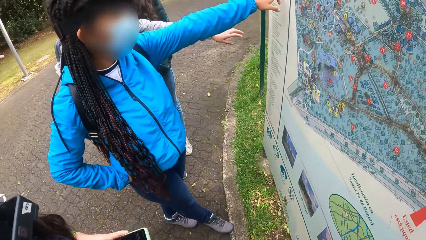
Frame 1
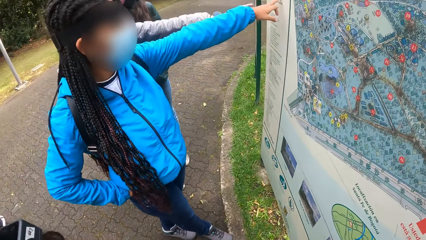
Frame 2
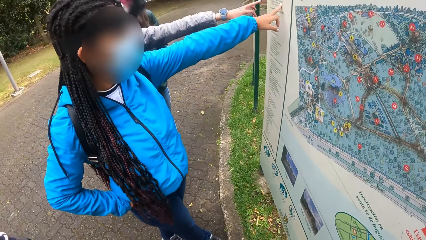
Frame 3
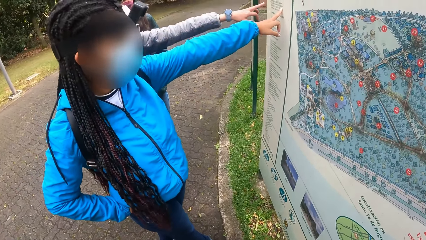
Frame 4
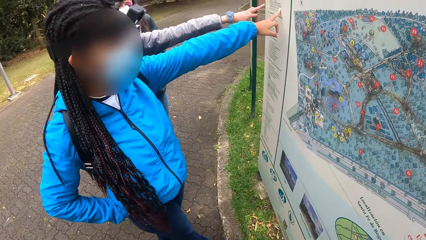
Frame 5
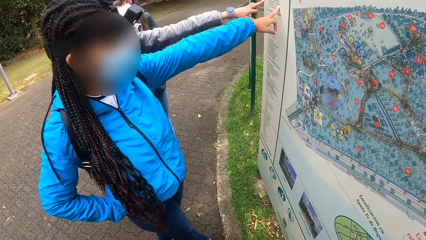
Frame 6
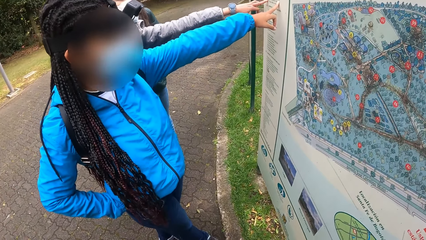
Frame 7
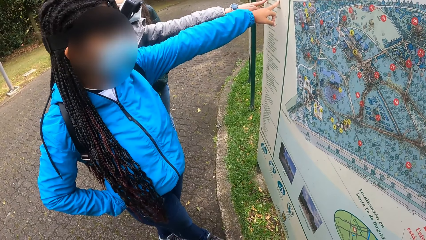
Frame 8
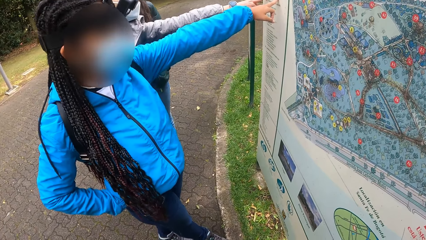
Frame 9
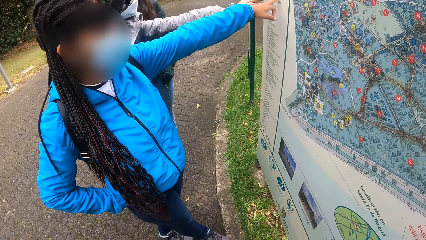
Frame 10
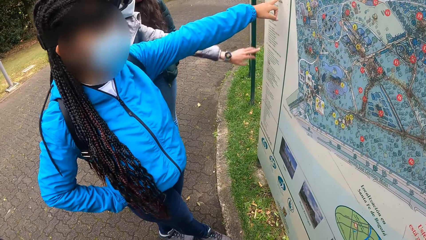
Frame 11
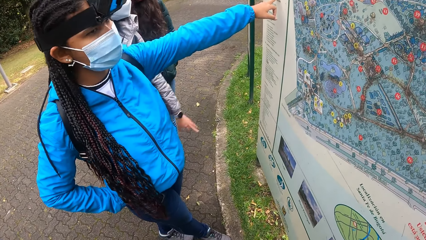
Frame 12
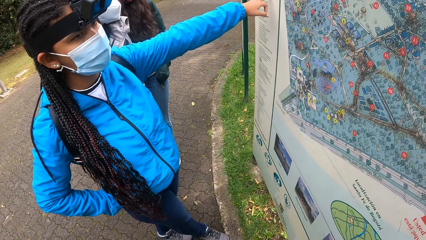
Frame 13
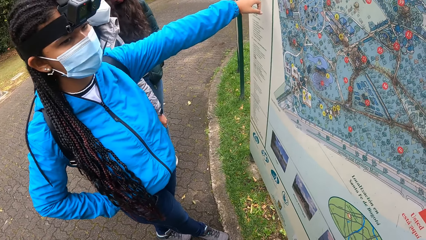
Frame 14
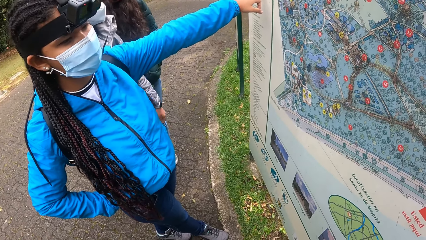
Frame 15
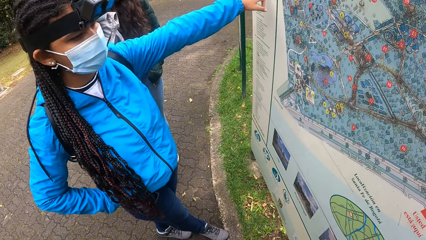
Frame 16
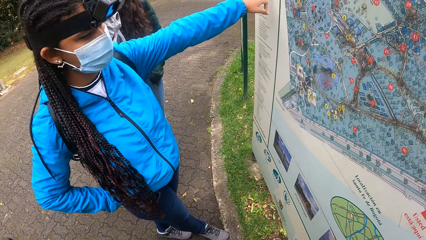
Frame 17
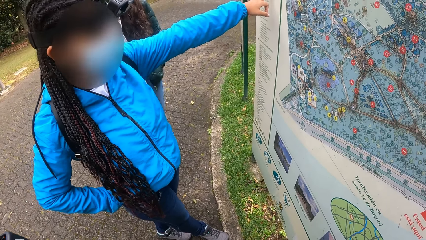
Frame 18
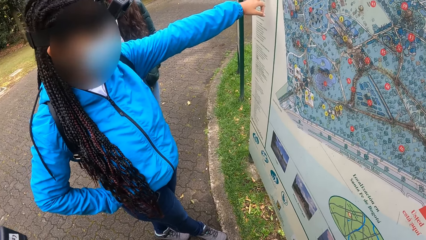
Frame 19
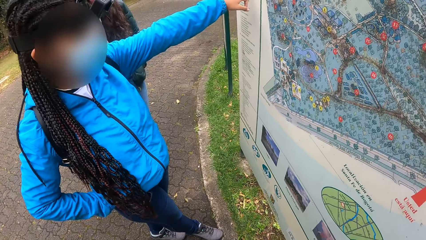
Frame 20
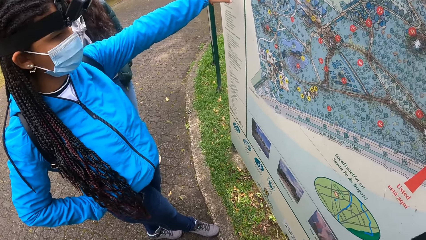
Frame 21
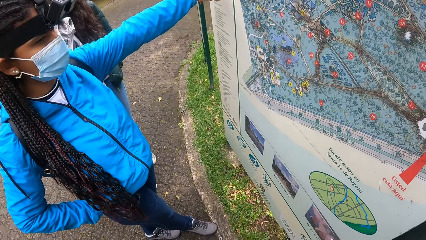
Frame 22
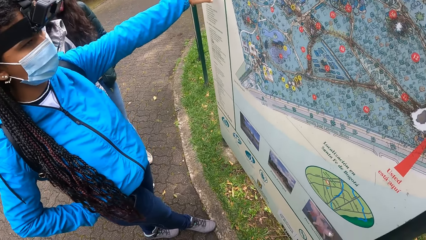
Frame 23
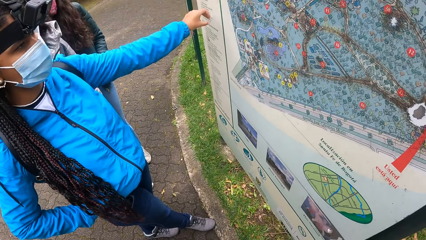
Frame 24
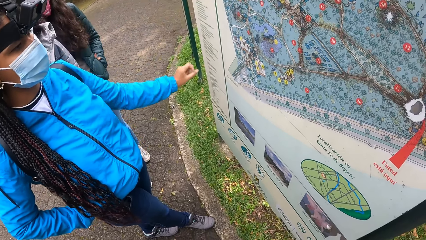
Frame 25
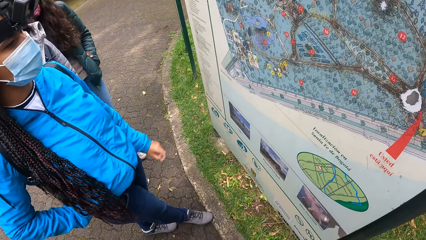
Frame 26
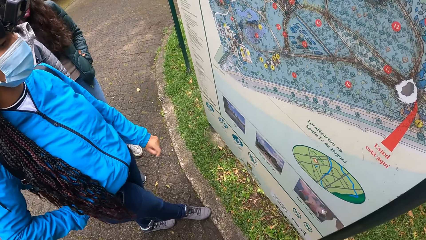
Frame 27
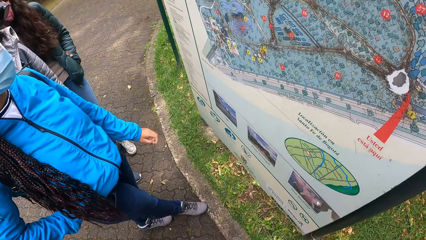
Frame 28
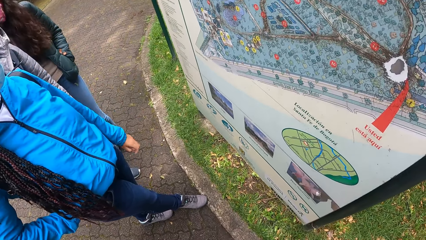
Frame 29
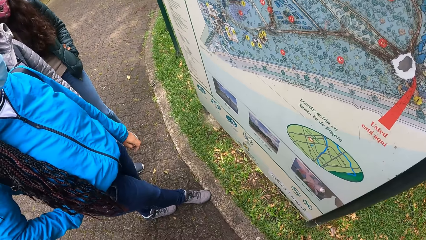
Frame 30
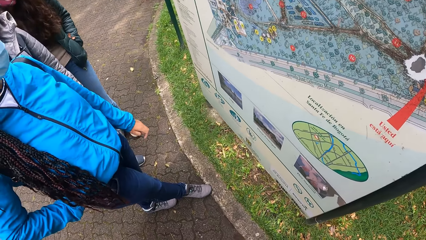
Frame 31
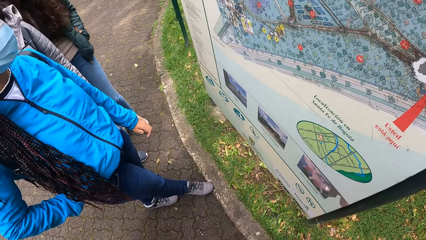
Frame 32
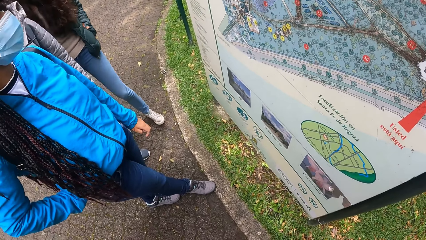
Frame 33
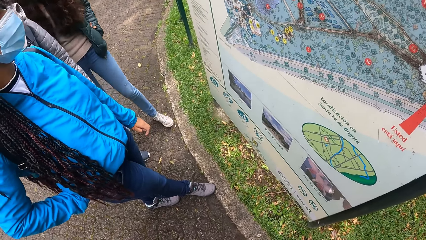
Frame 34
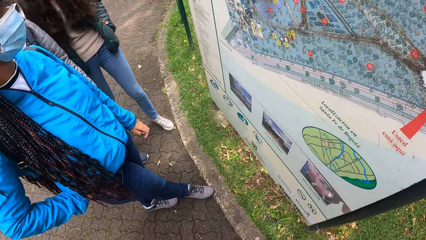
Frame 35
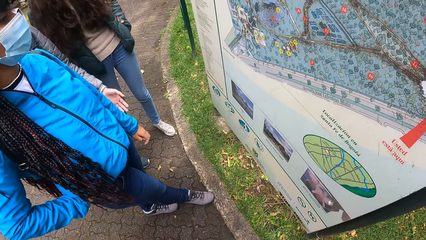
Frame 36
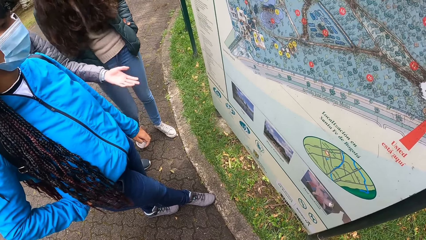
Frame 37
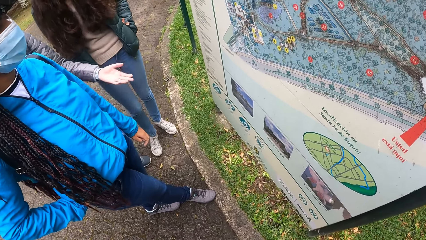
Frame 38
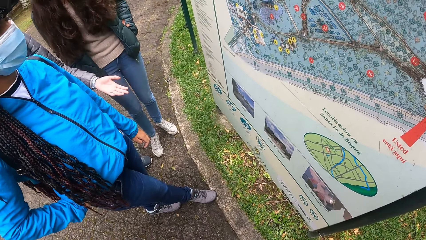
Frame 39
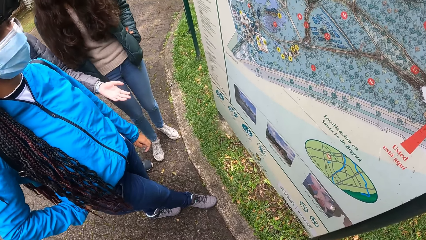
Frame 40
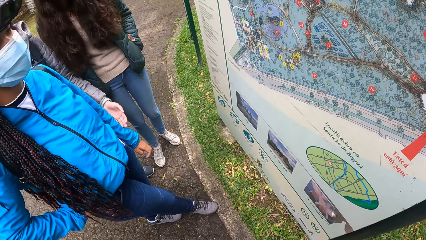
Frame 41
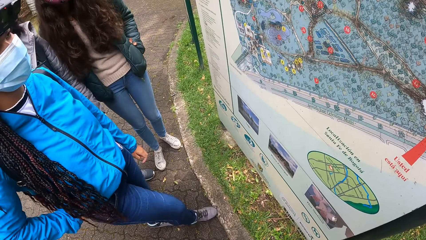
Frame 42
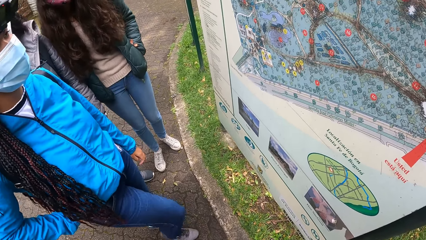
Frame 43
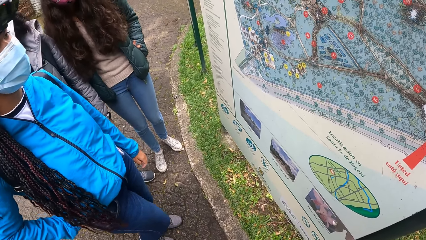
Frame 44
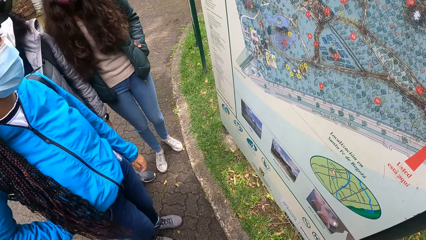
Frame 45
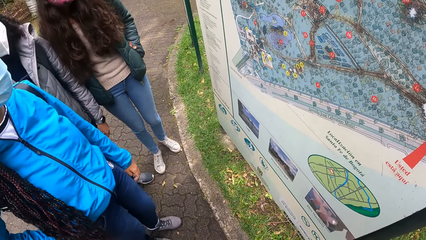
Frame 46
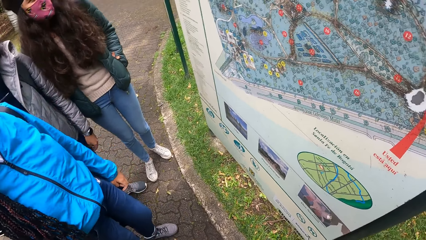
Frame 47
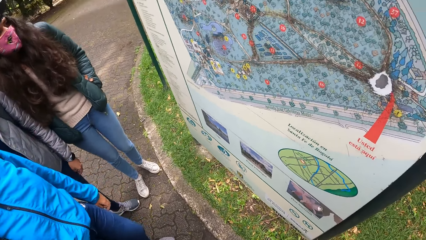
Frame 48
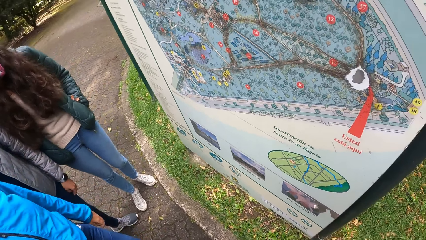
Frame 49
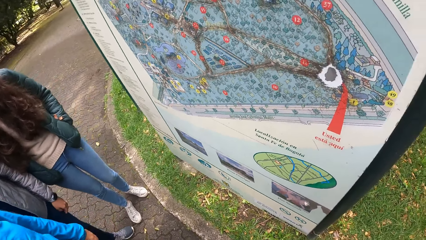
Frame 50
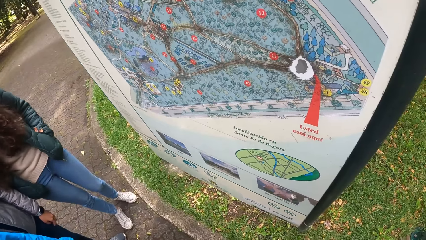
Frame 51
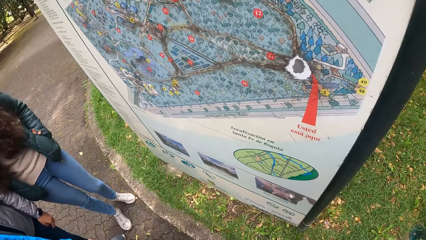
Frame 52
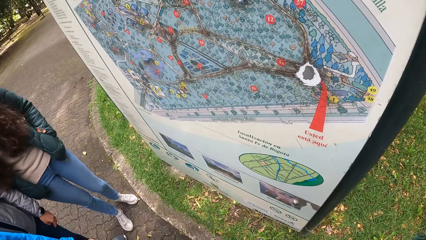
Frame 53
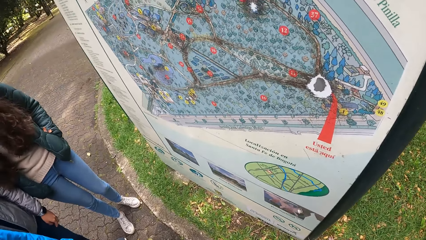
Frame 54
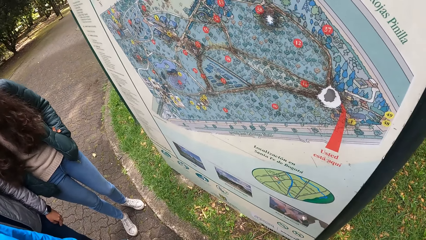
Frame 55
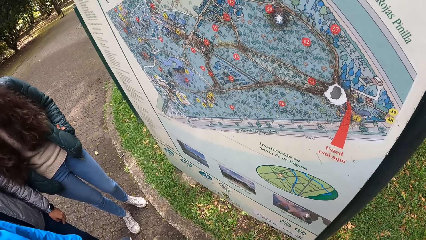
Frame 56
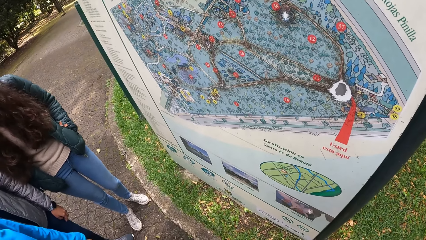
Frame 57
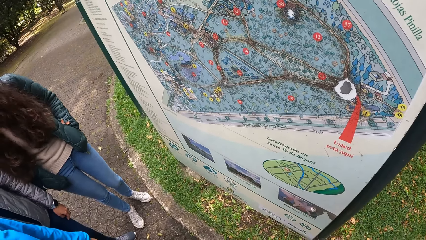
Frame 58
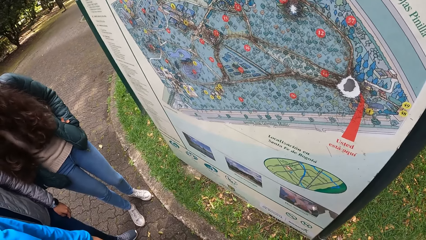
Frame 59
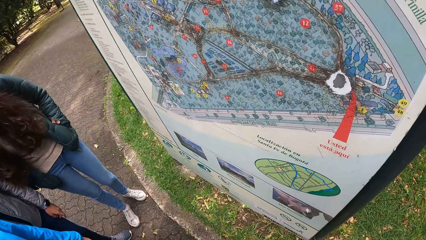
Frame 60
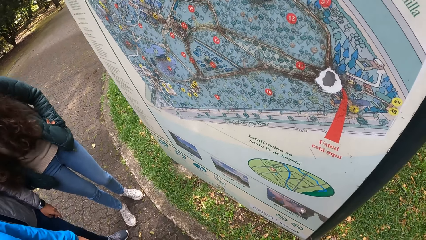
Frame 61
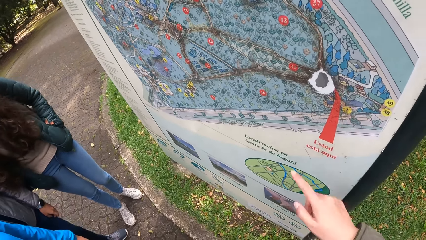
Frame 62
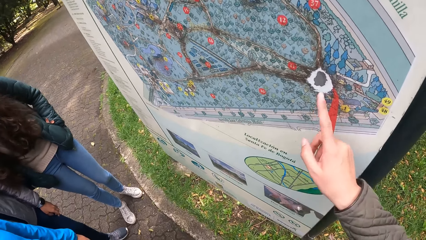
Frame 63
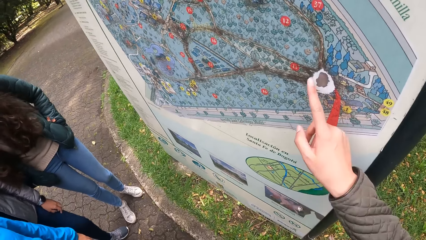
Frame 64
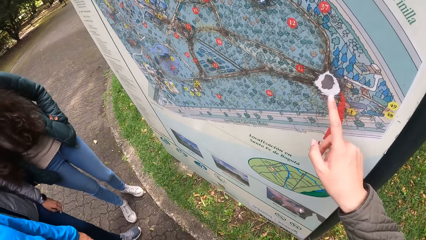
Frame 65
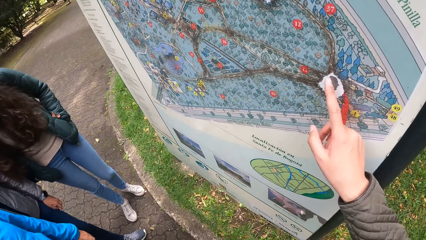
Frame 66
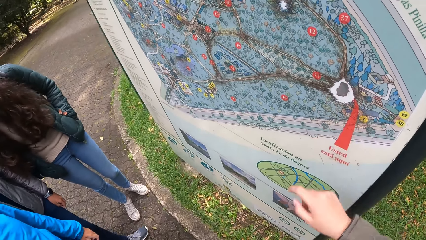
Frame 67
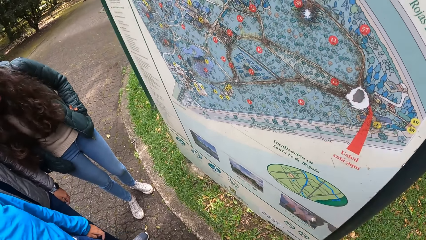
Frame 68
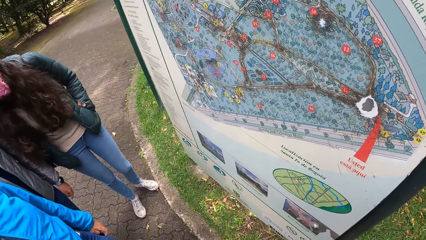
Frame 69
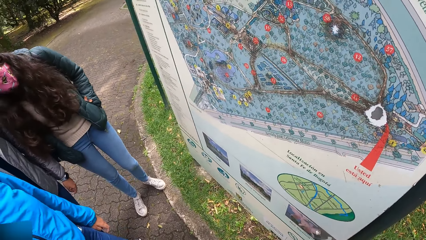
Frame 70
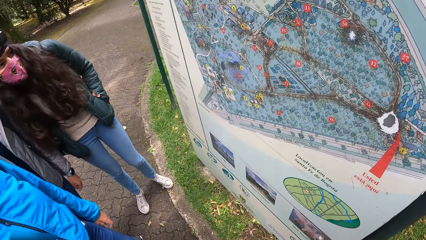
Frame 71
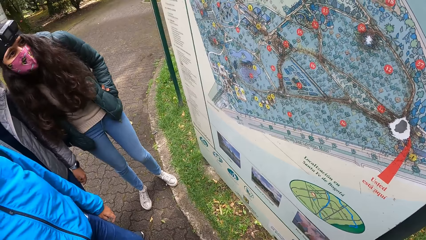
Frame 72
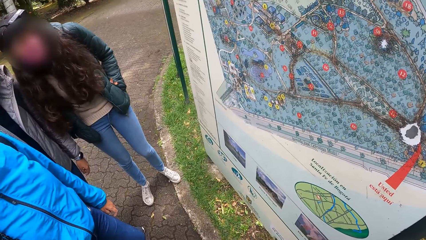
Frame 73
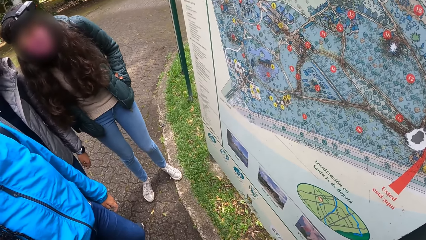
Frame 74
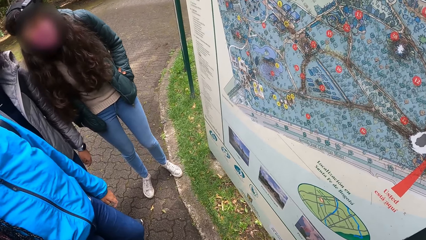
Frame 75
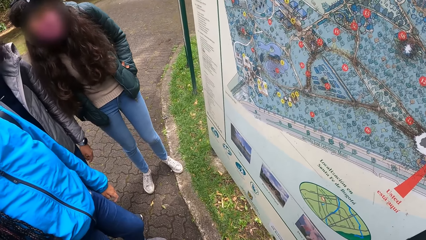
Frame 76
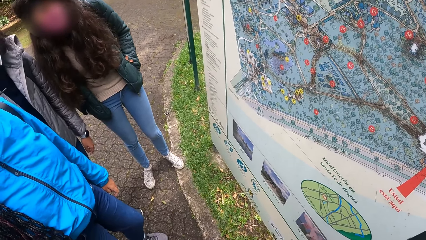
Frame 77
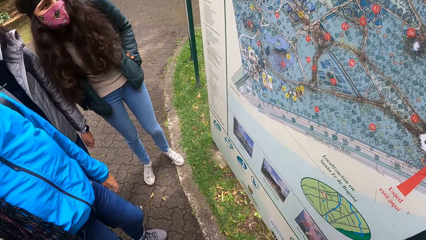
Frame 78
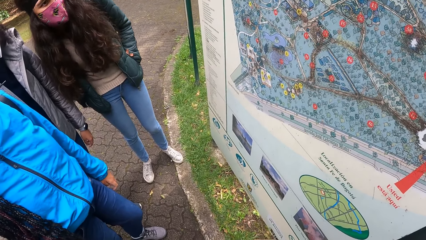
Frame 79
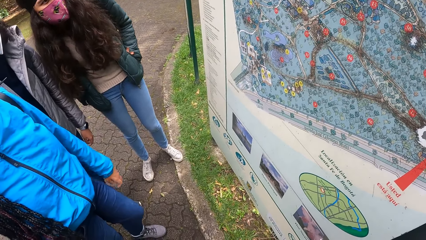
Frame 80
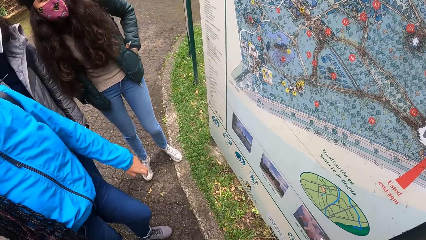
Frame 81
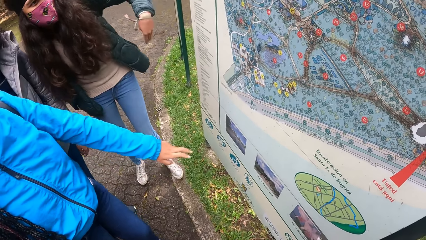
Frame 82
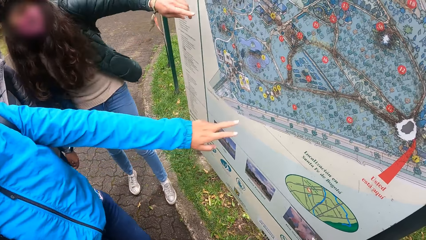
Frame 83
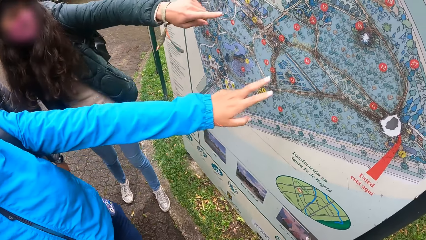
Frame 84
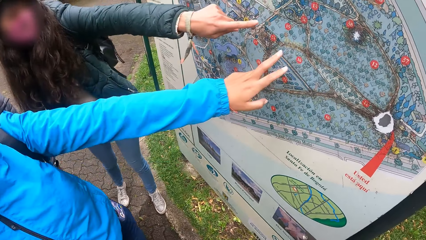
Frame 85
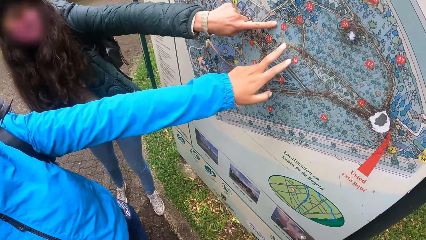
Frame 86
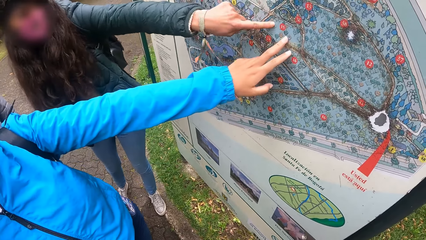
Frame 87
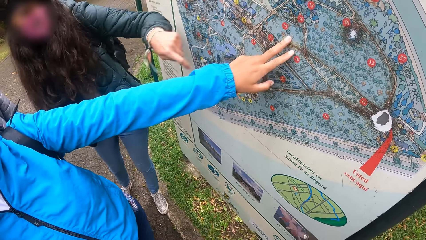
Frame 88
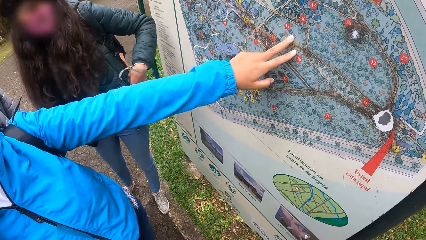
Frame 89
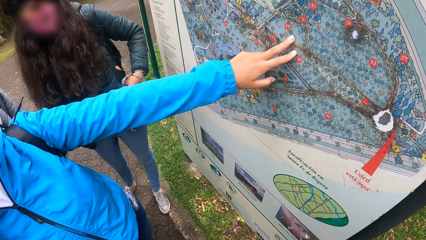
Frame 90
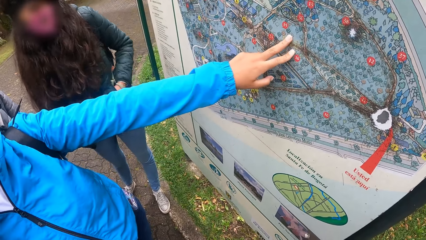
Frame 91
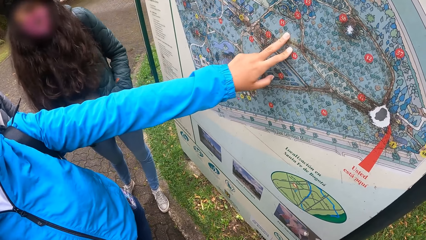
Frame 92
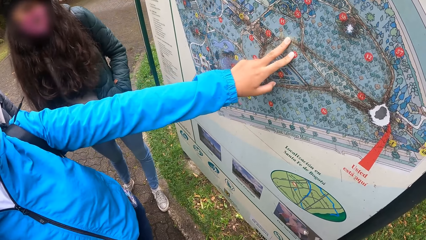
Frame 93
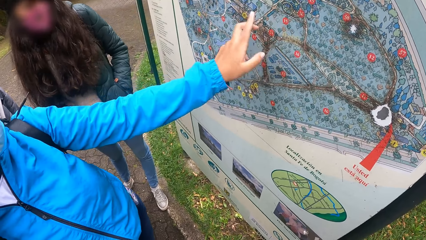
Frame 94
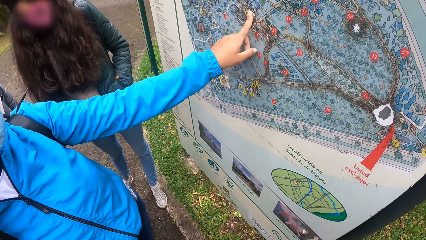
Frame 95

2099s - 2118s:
A woman converses with another woman. The first woman touches the sign post by the garden with her left hand. The first woman converses with the other woman. The camera wearer touches the sign post by the garden with her right hand. The other woman touches the sign post by the garden with her left hand. A third woman touches the sign post by the garden with her left hand.
